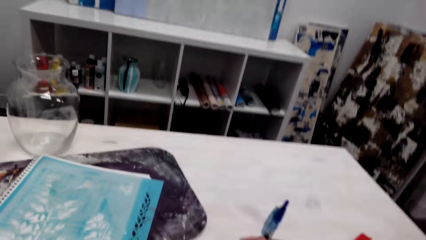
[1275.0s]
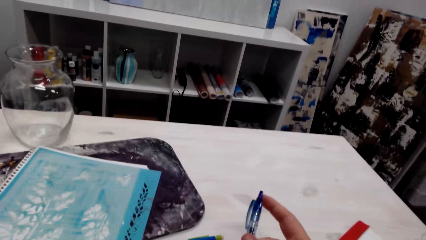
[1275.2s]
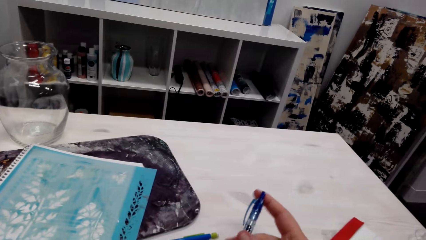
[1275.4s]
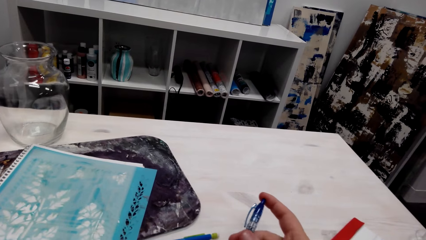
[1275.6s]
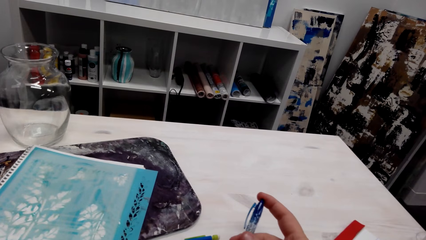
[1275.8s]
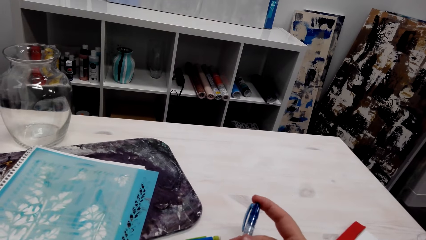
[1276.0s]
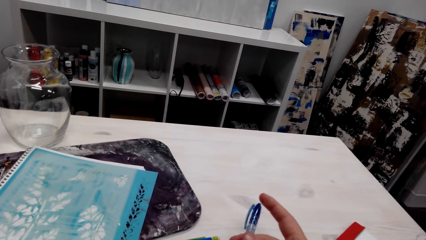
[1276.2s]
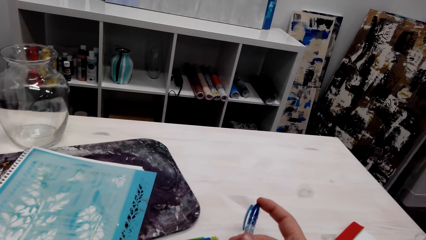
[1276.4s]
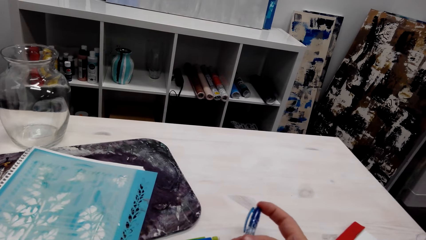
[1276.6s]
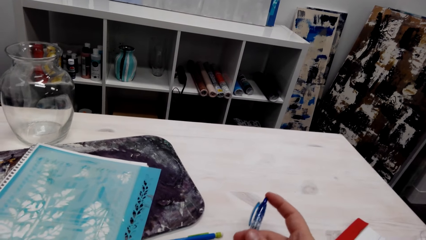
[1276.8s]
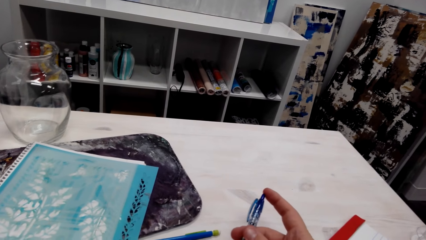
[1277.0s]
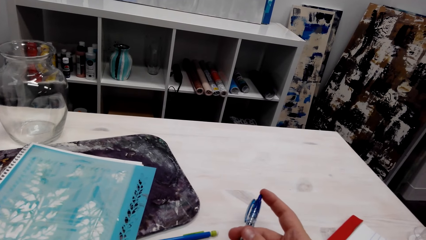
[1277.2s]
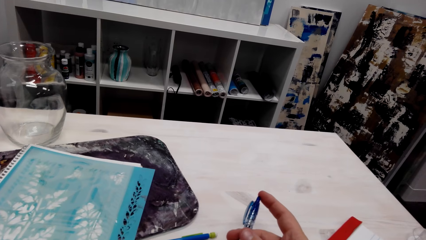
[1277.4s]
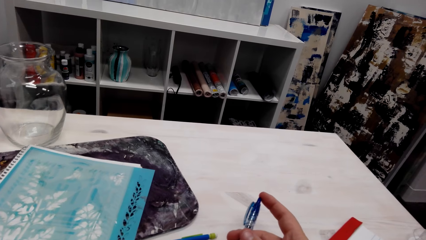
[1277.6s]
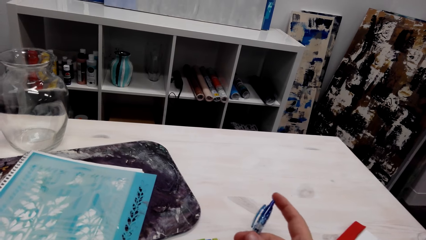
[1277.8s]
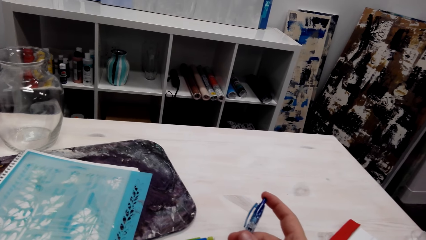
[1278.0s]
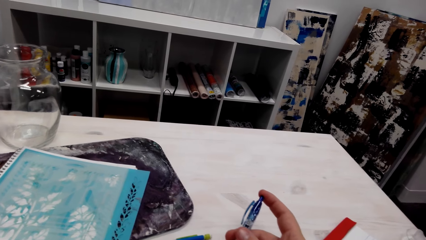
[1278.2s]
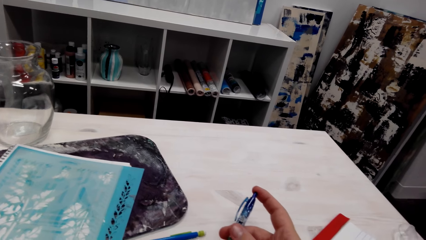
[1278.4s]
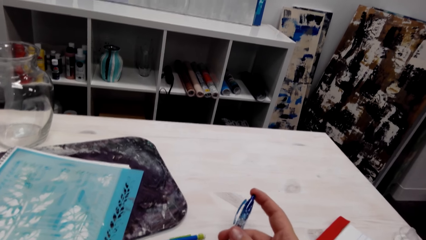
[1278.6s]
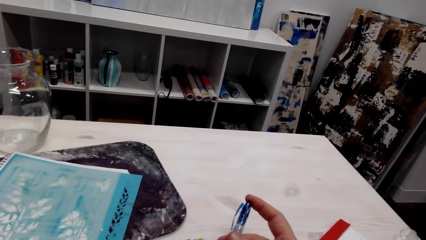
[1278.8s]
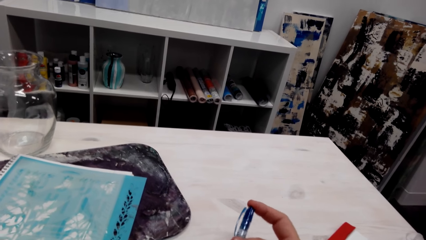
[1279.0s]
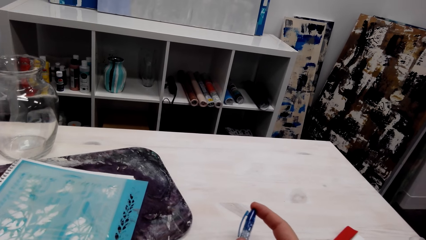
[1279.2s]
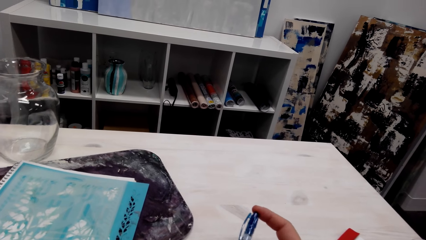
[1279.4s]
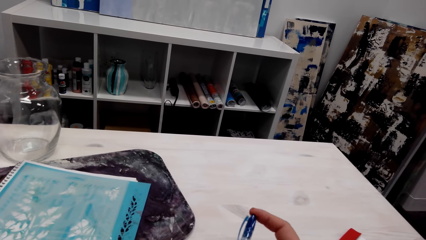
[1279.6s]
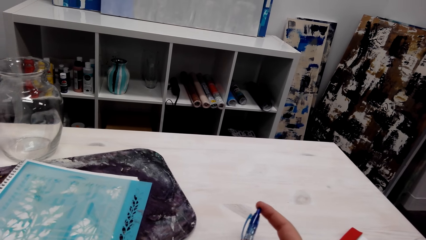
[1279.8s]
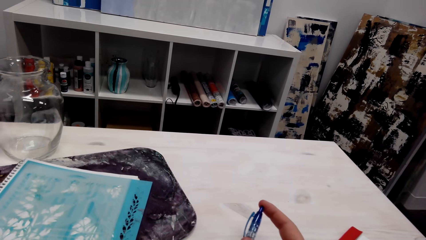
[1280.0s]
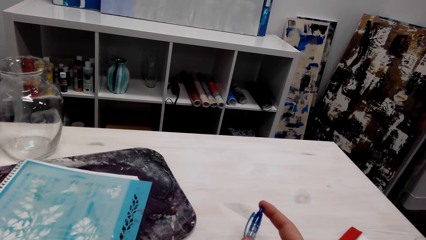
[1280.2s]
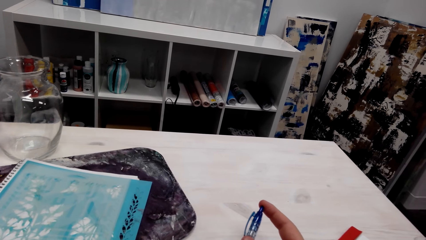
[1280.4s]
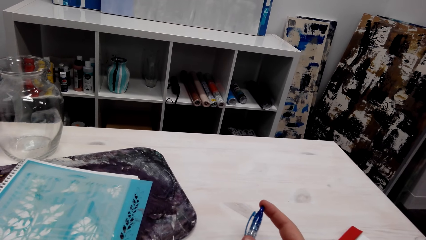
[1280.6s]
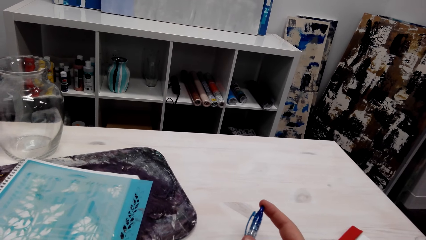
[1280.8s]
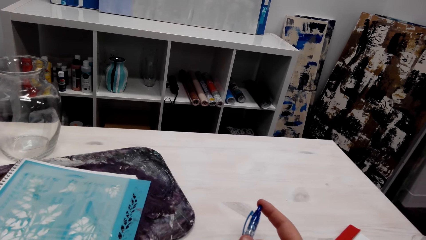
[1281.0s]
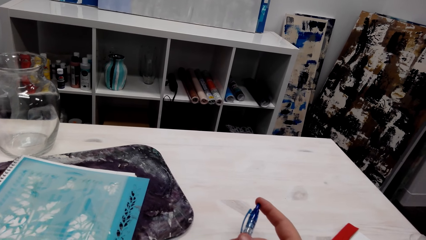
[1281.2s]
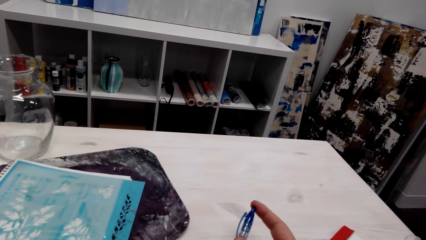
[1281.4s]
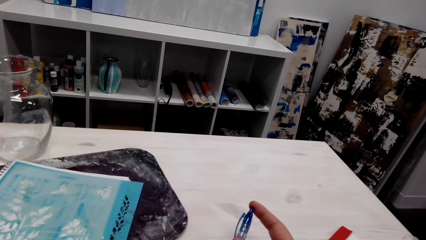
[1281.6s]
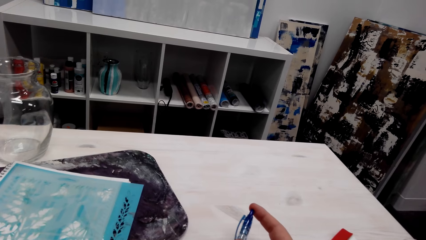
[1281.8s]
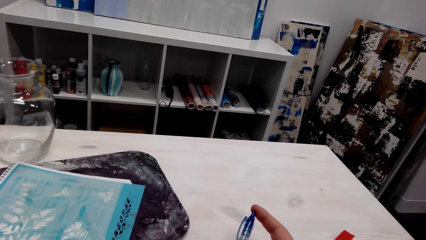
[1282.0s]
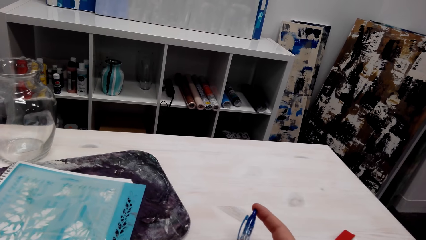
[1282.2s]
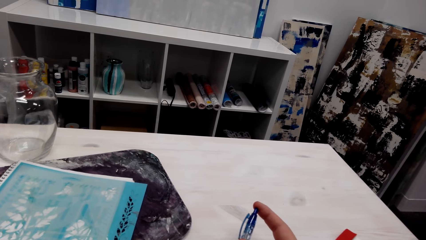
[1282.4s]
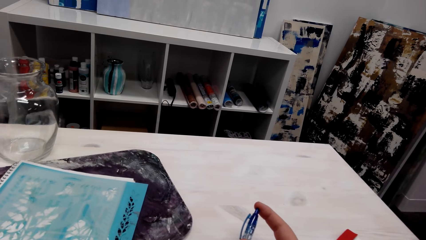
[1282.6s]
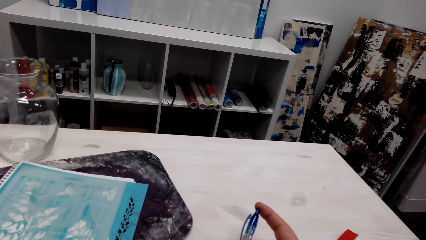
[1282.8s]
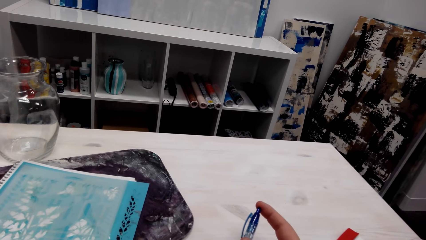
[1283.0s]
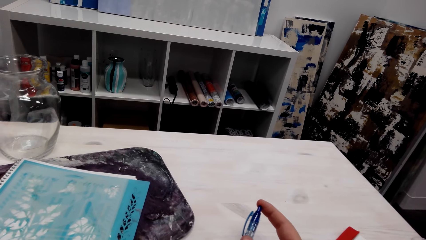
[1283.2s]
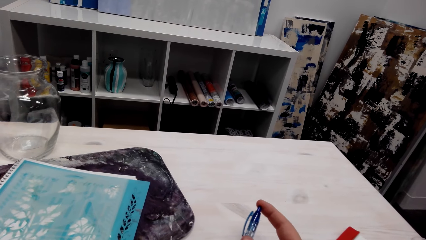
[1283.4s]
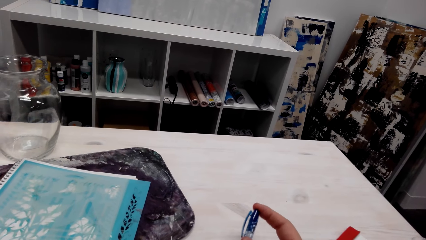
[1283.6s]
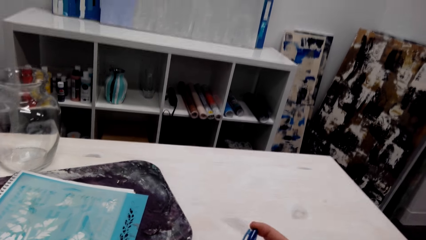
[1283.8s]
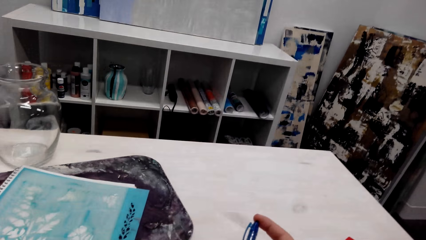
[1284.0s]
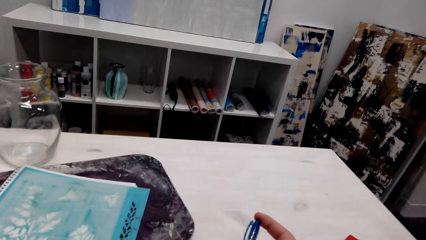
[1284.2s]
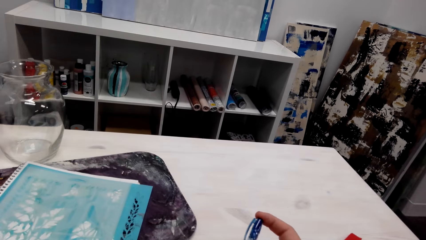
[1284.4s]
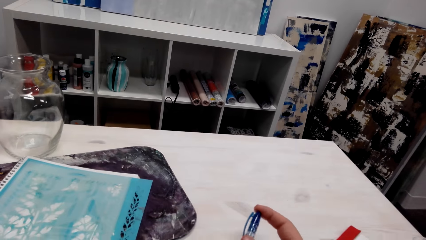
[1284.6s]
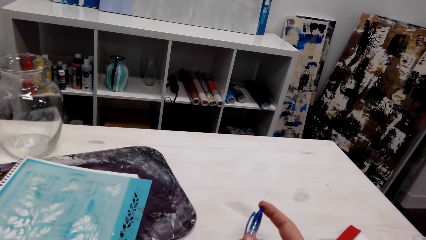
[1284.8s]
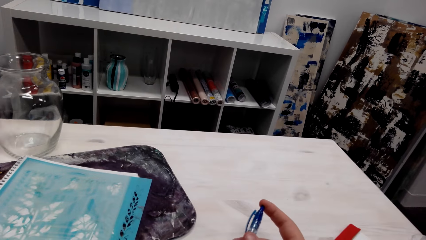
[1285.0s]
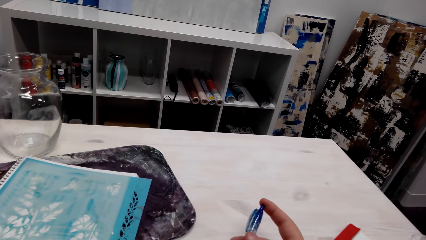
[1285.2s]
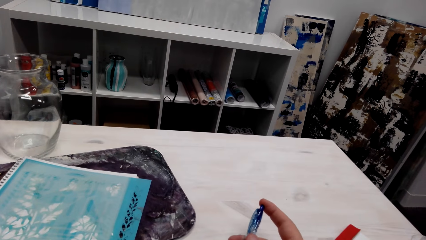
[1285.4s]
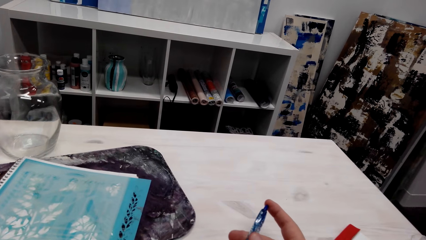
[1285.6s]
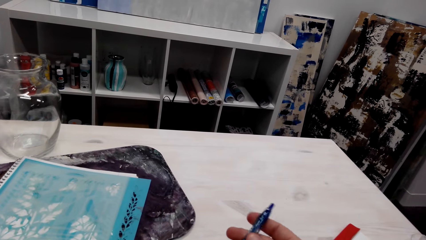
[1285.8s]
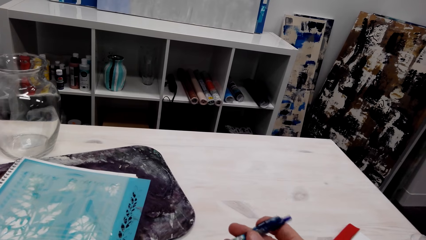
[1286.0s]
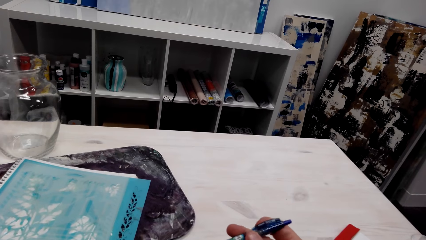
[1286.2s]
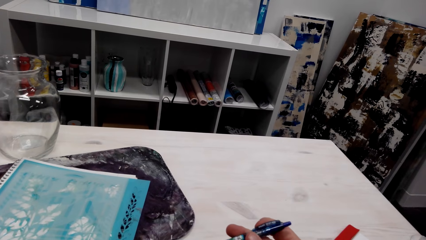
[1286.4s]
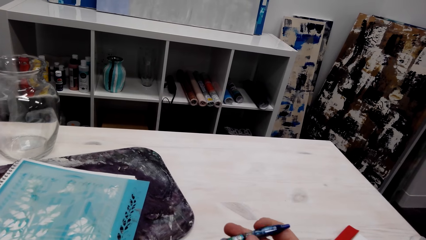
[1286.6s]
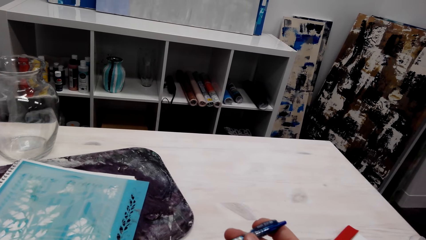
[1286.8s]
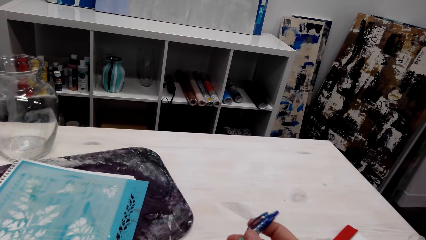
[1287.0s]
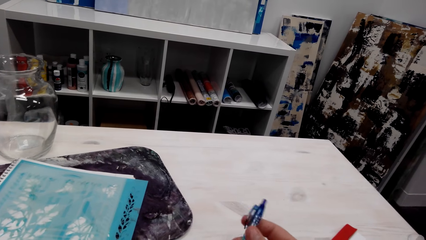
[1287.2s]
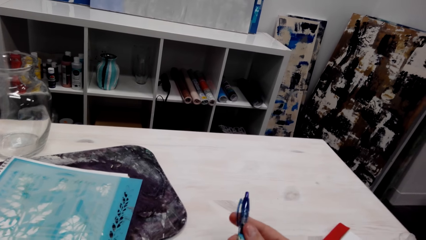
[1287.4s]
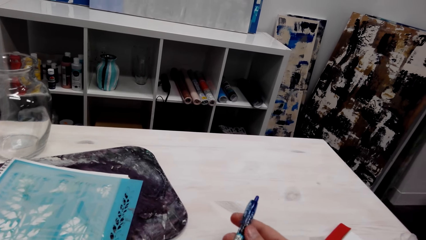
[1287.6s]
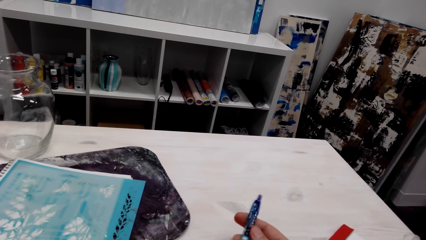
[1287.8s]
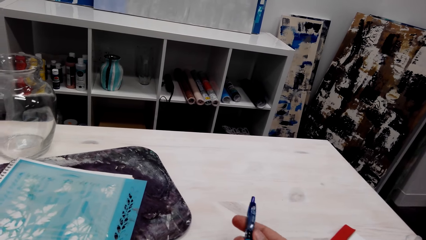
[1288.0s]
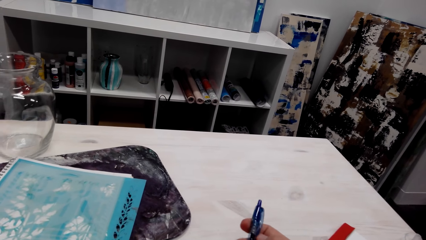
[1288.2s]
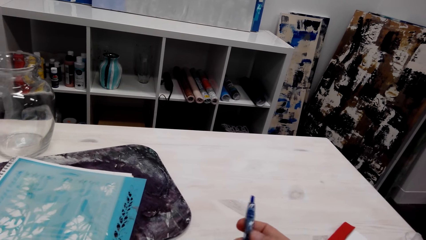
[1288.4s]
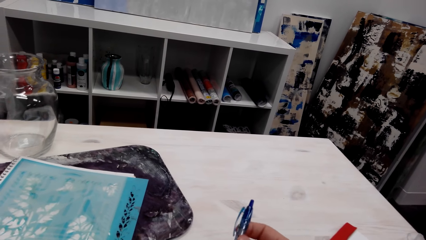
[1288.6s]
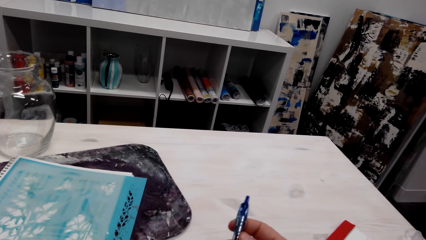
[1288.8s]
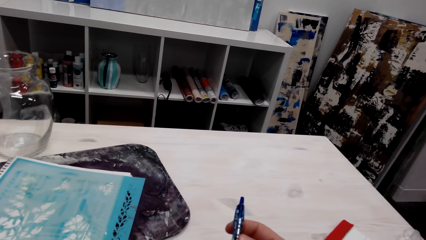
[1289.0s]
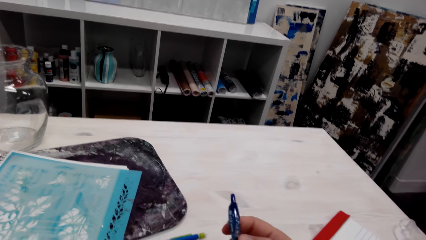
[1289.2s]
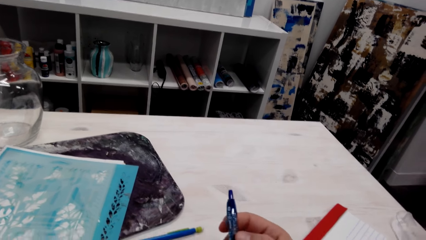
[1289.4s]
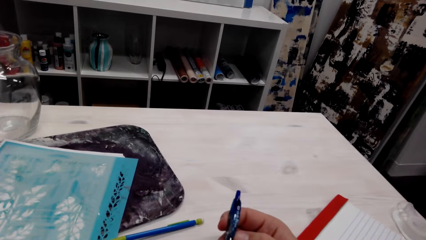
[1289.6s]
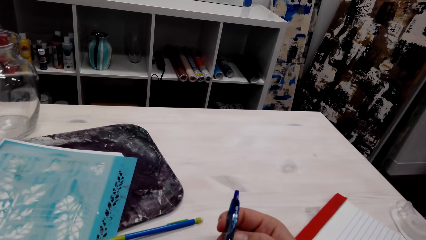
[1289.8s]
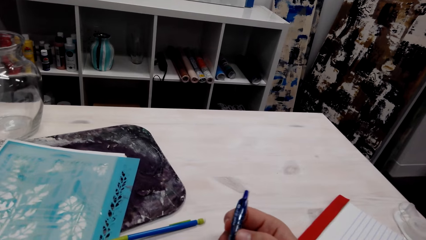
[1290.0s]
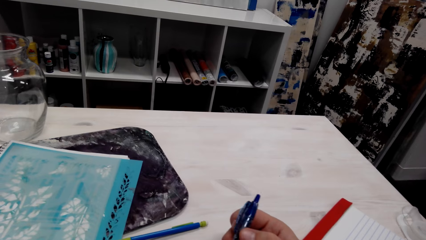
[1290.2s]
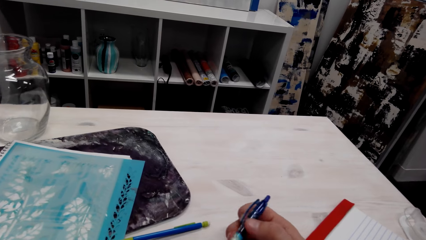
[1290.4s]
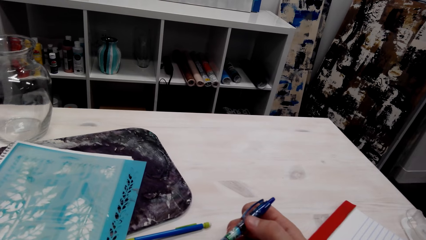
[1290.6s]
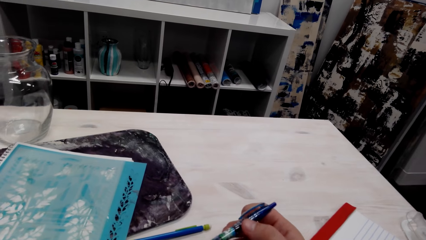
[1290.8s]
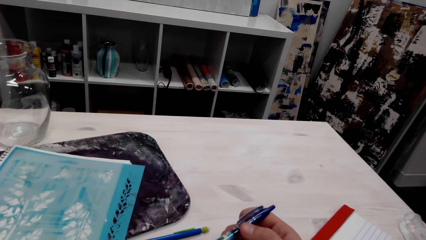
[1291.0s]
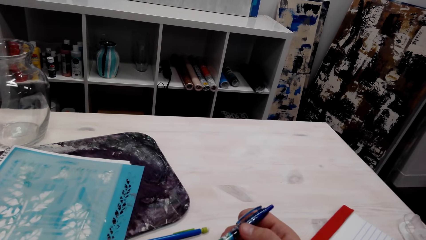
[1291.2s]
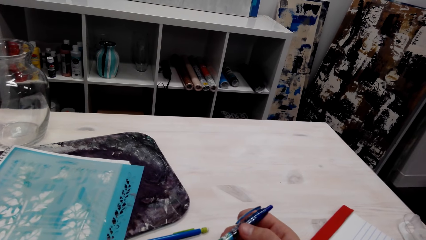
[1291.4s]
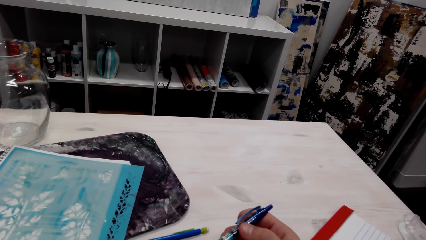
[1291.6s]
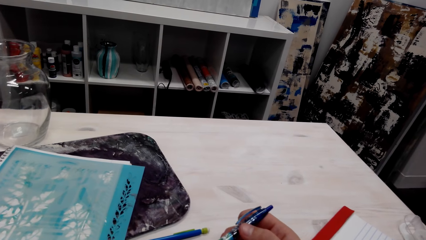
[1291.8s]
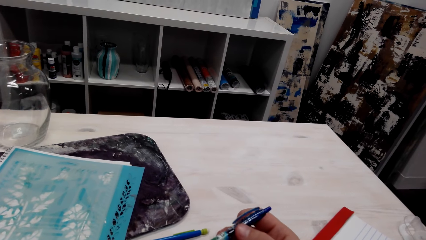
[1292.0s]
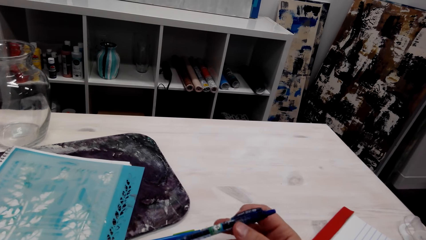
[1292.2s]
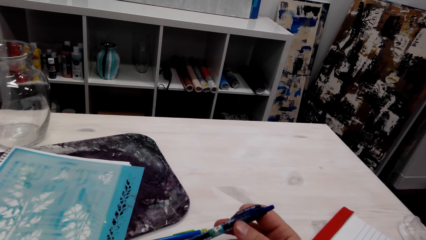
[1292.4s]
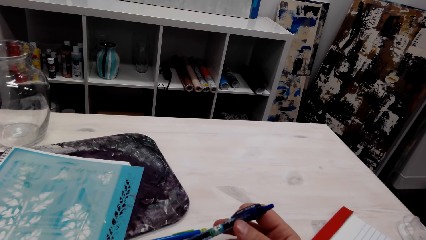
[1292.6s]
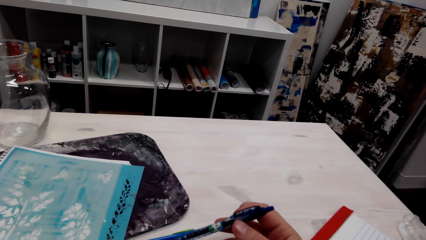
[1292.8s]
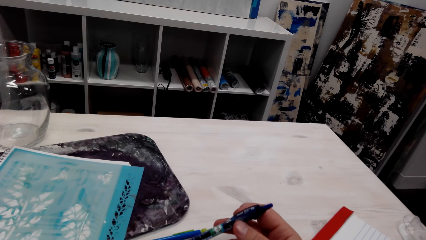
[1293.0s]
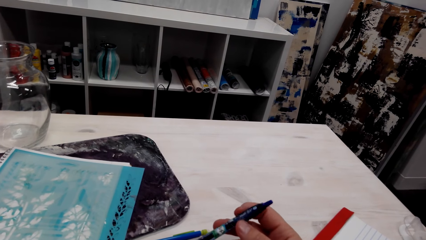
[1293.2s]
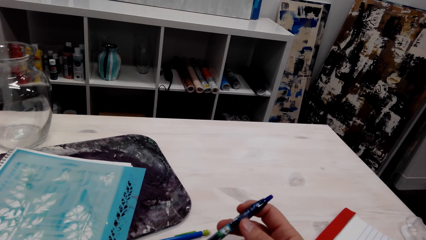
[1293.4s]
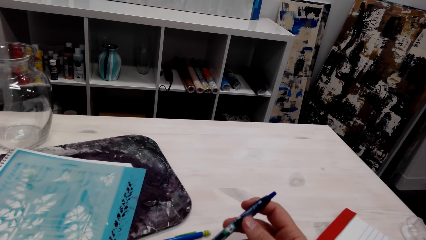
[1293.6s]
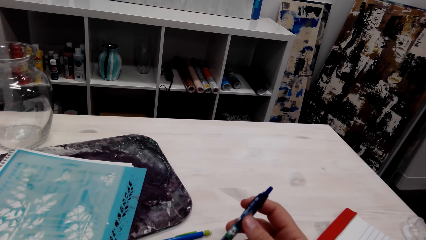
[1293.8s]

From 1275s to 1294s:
The camera wearer draws a drawing. A person speaks with another person. The camera wearer talks with the first person. The first person speaks with the other person. The camera wearer talks with the first person. The first person speaks with the other person.
